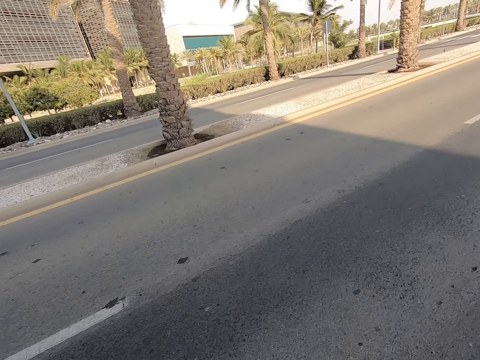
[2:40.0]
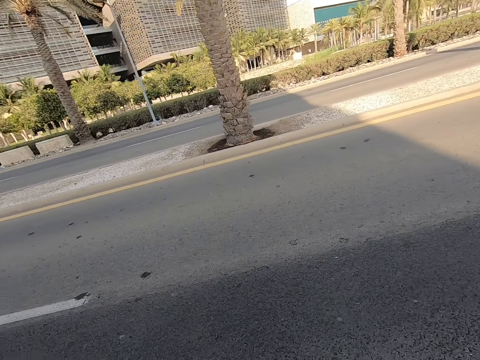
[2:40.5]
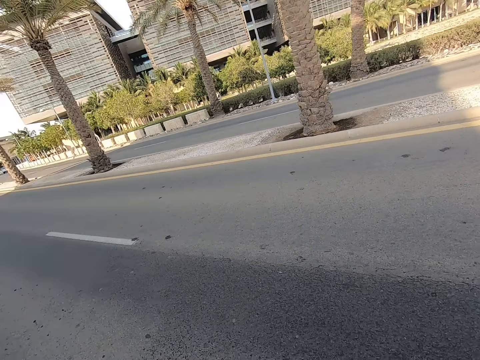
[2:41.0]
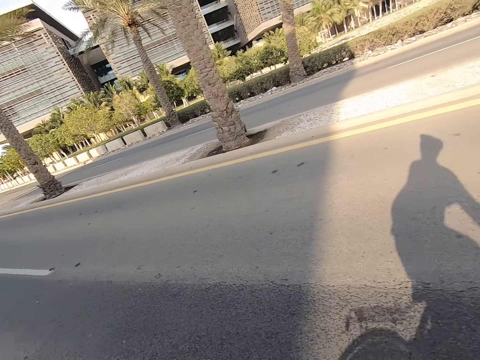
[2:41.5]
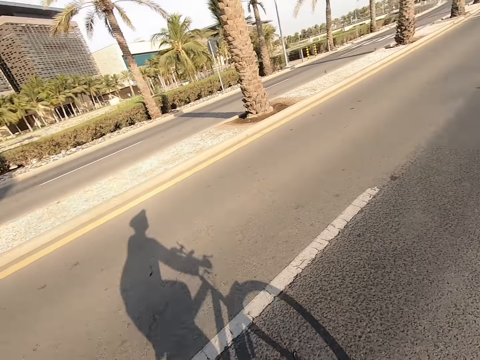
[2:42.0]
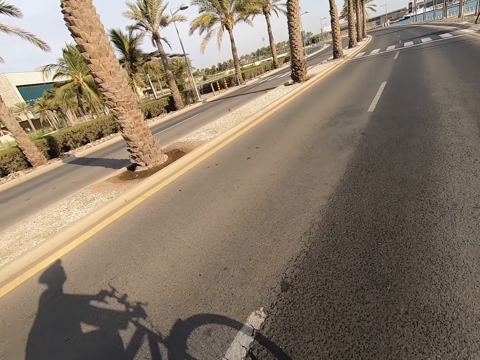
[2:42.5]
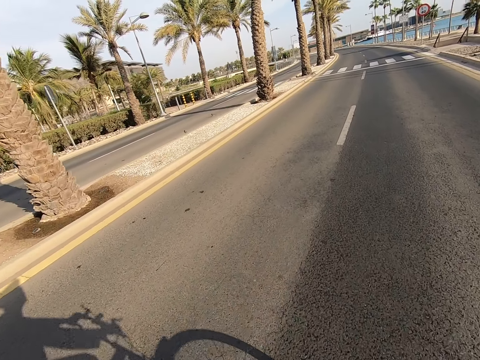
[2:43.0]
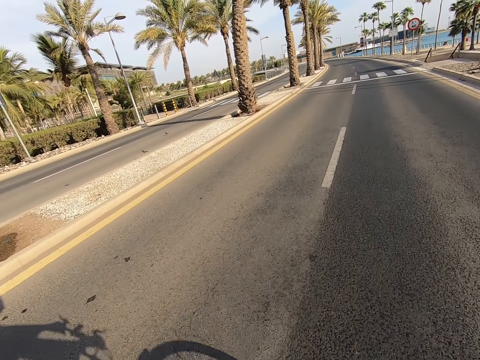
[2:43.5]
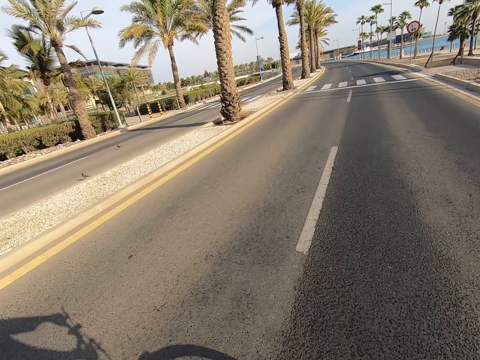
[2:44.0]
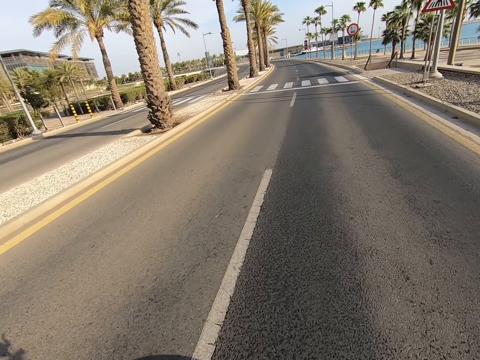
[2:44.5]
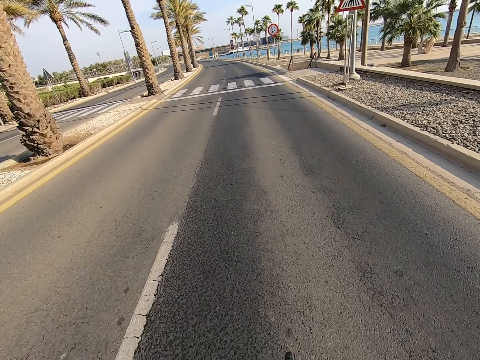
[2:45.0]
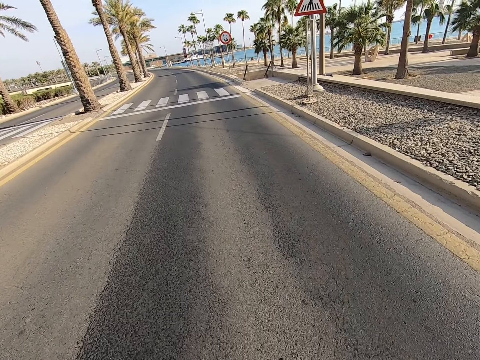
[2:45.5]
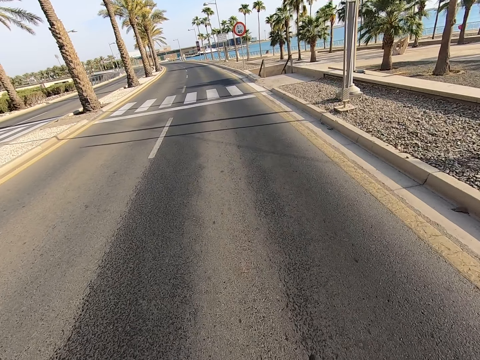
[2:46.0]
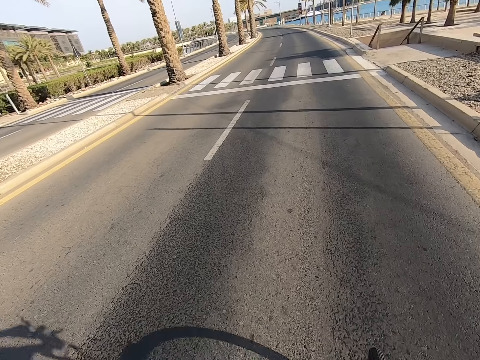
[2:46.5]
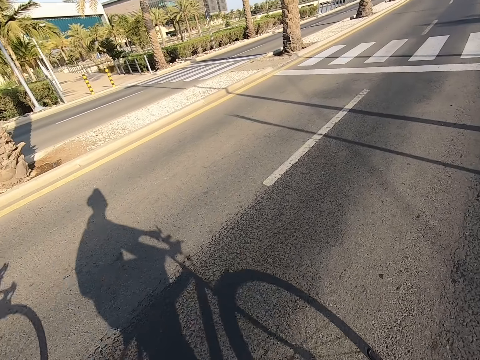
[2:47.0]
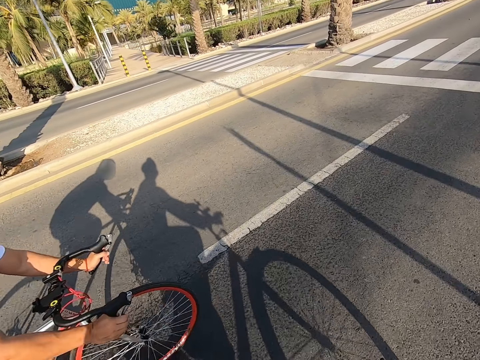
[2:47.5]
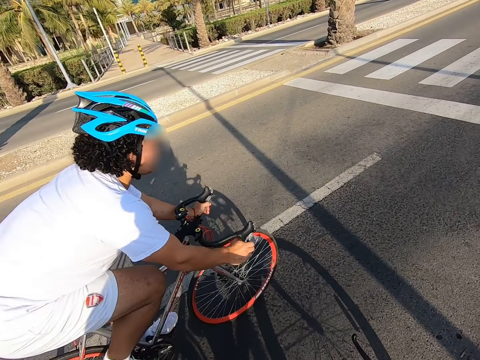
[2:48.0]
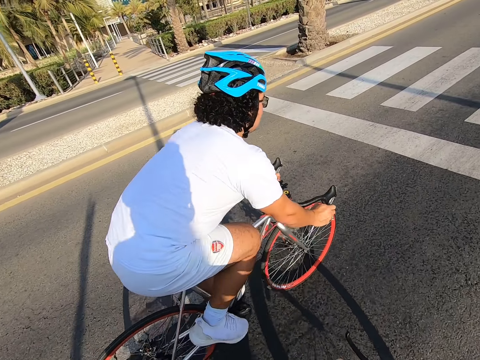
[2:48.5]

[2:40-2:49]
The camera wearer rides a bicycle on the road. They look around the road. They ride the bicycle on the road.

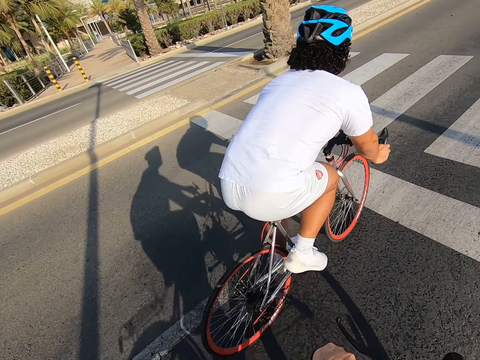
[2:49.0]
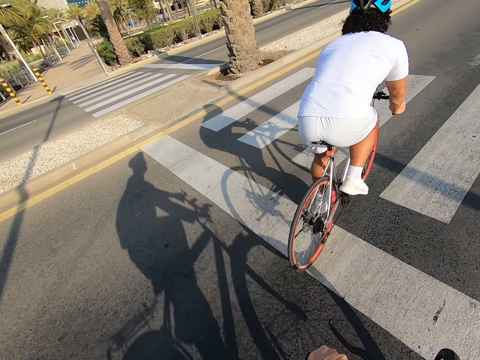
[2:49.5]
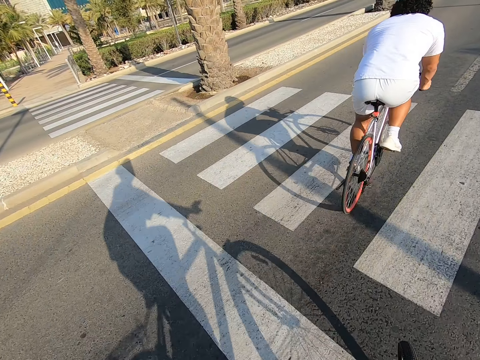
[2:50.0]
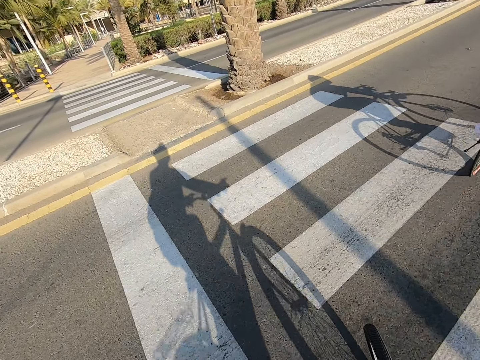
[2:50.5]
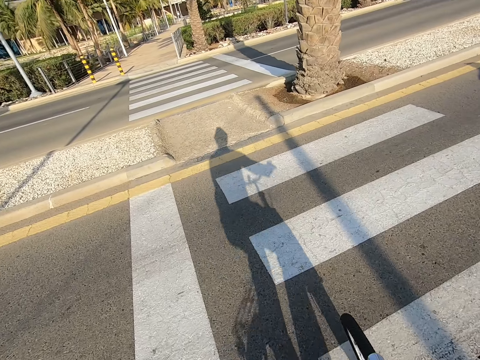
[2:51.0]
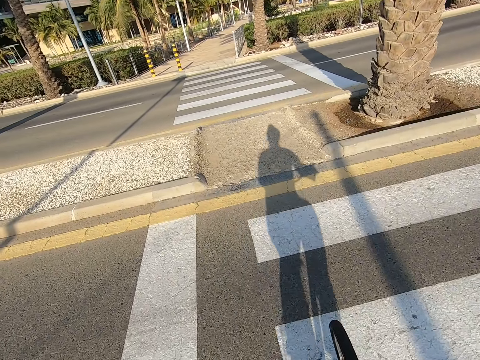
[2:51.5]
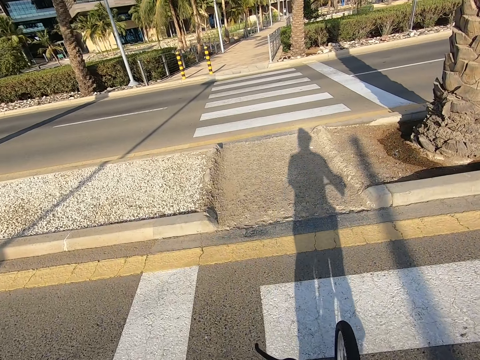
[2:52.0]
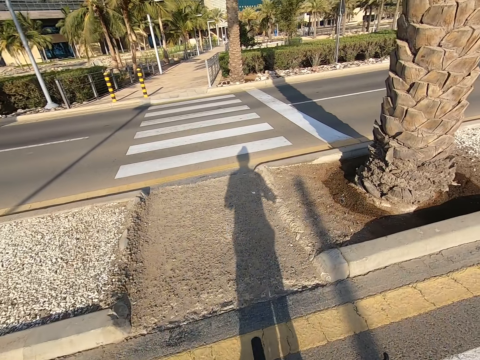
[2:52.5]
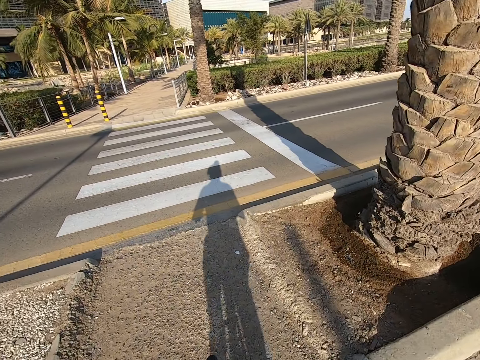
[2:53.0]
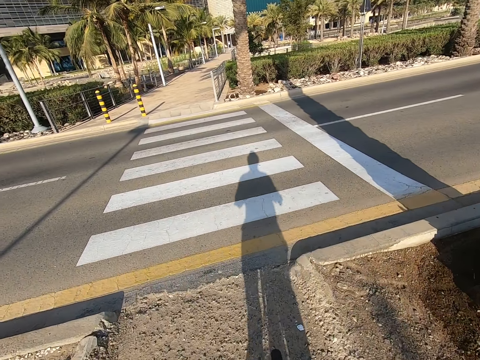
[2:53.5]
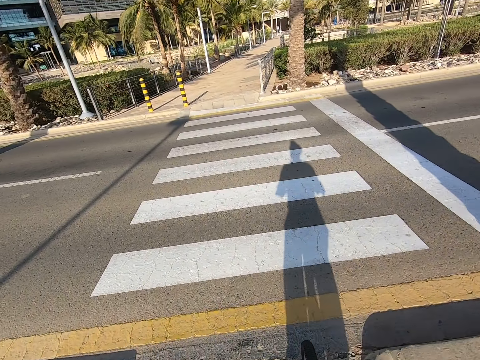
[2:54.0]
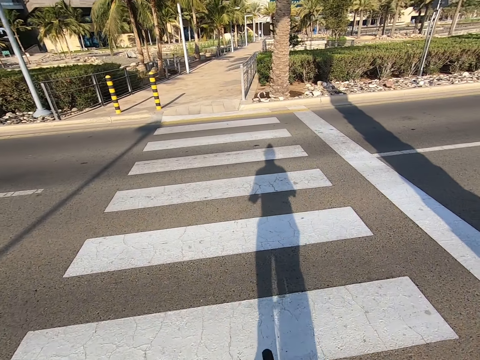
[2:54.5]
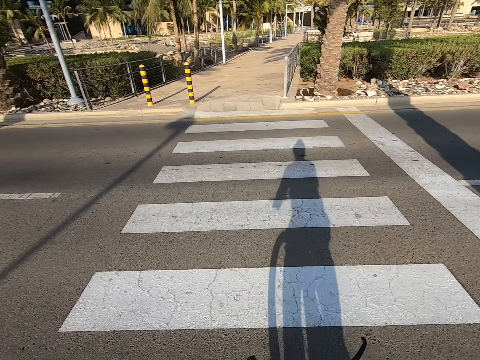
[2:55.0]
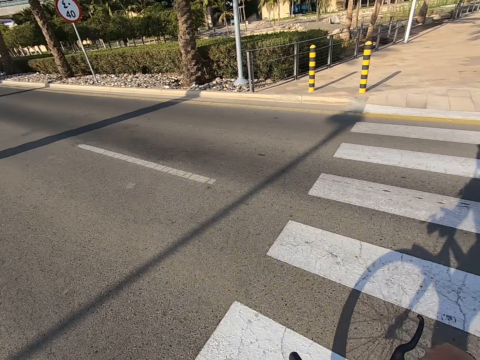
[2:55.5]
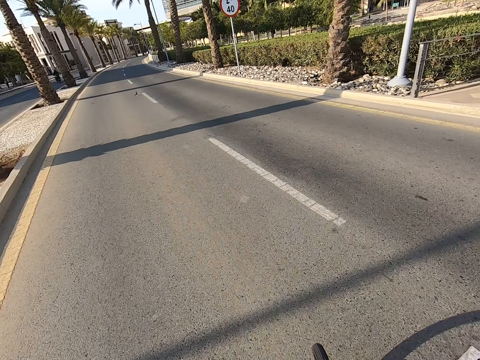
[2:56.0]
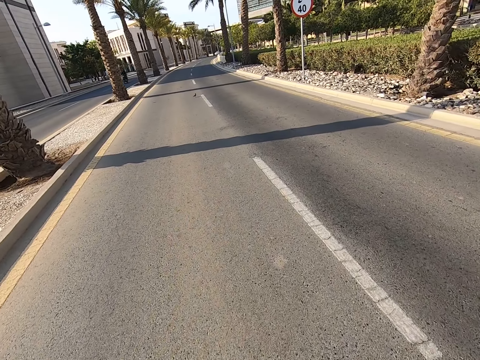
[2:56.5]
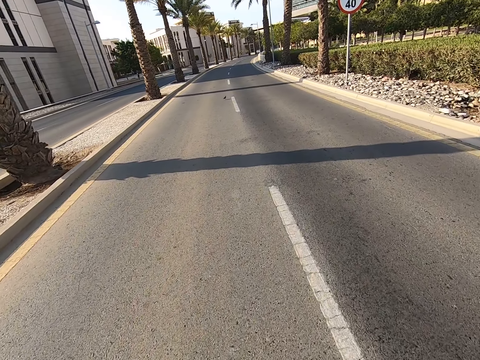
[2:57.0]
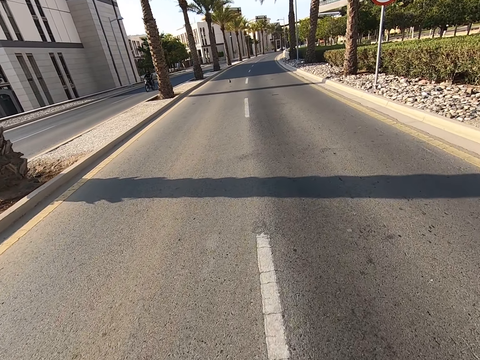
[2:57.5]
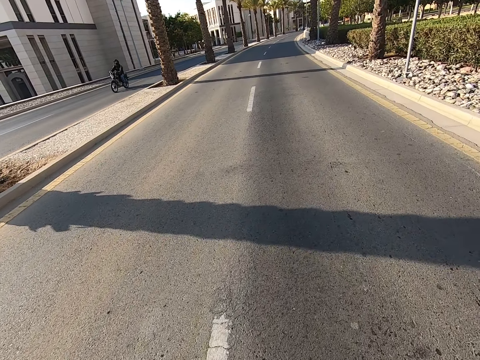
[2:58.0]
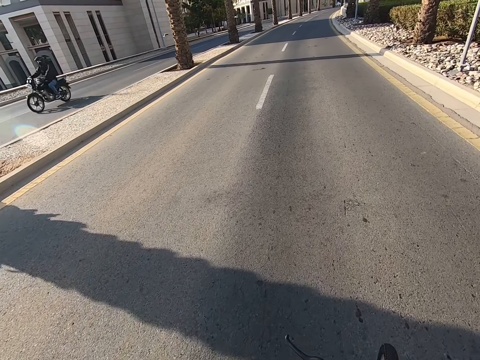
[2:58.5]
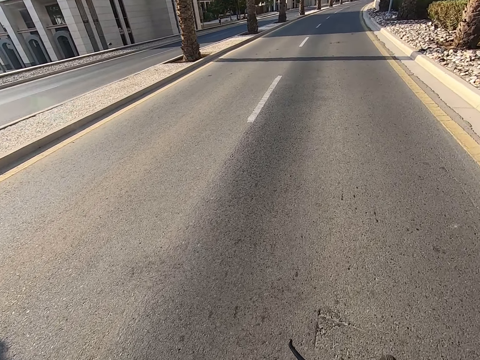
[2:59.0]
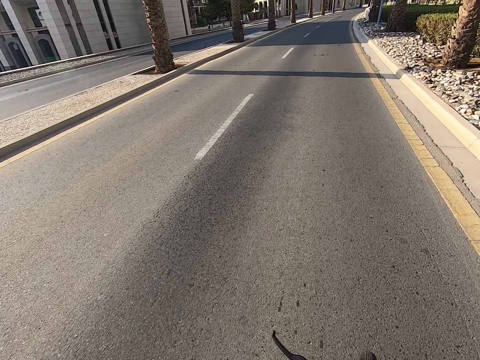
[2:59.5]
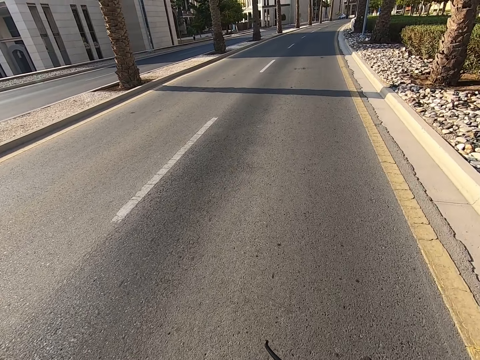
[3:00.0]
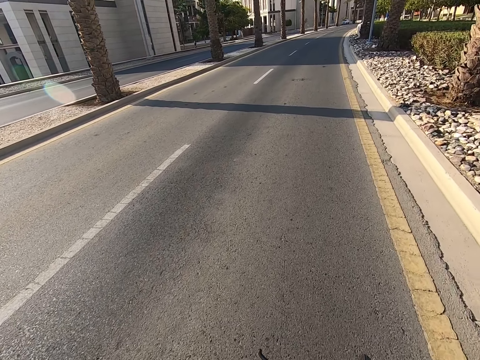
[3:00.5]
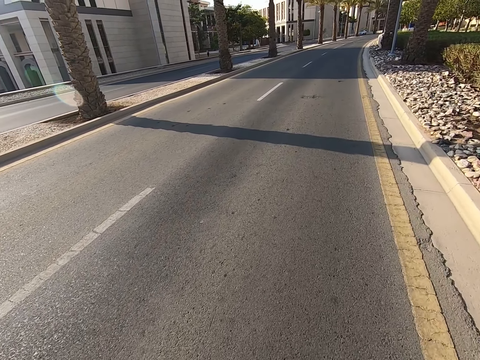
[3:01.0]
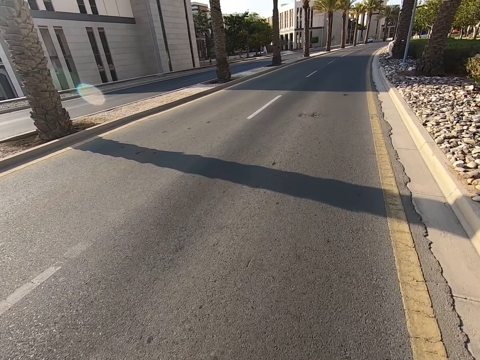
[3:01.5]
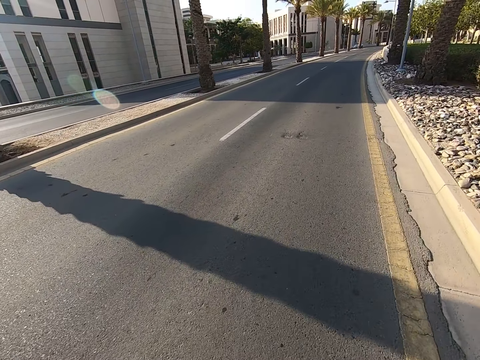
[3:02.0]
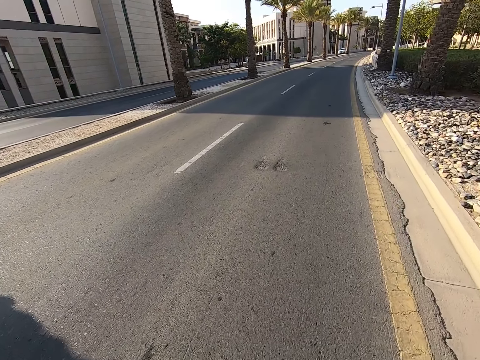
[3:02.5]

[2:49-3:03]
A man rides a bicycle on the road. The camera wearer rides a bicycle on the road. They look around the road. They ride the bicycle on the road.

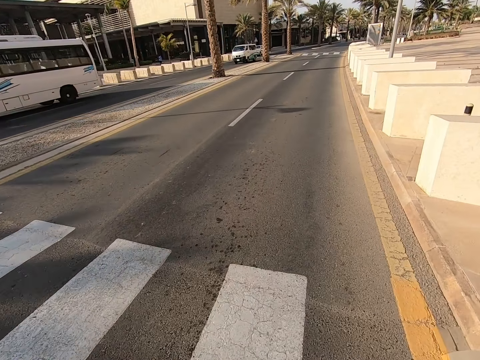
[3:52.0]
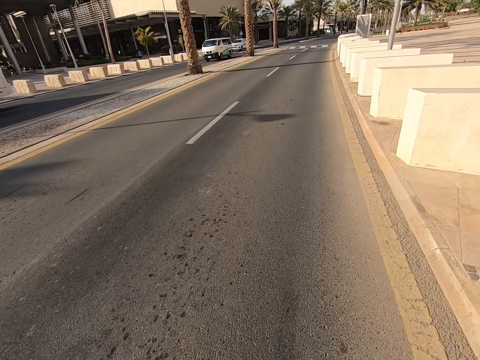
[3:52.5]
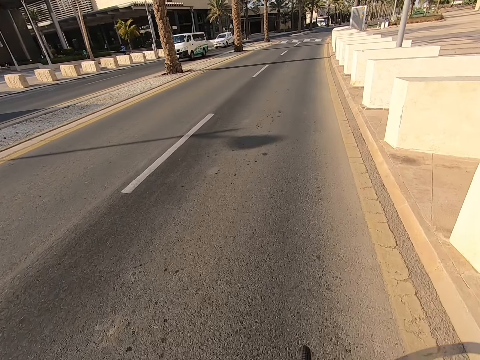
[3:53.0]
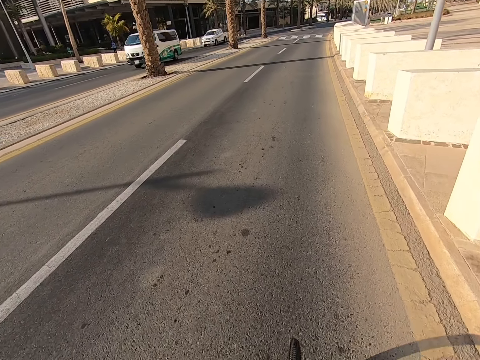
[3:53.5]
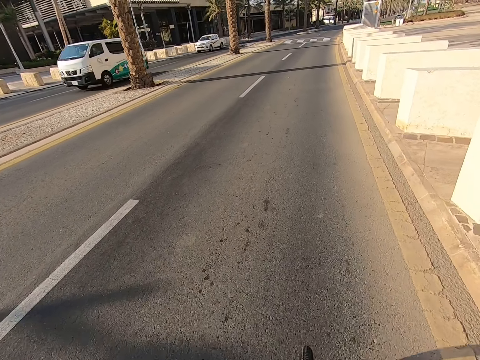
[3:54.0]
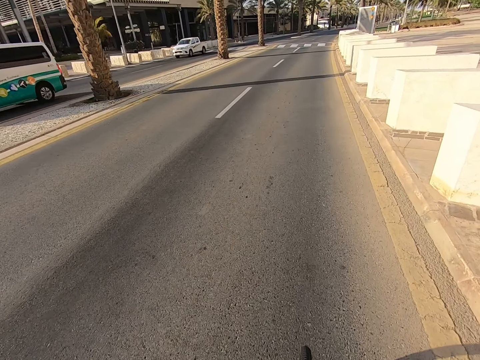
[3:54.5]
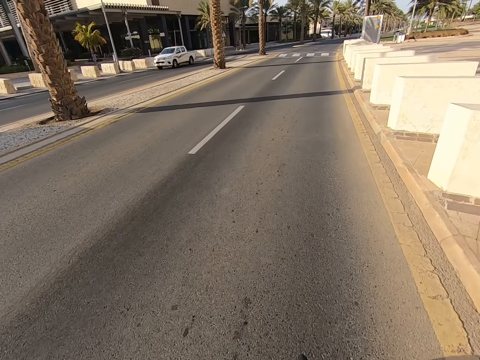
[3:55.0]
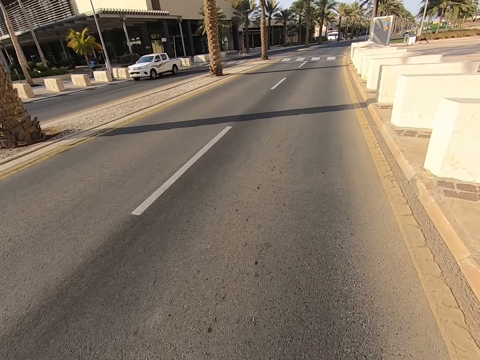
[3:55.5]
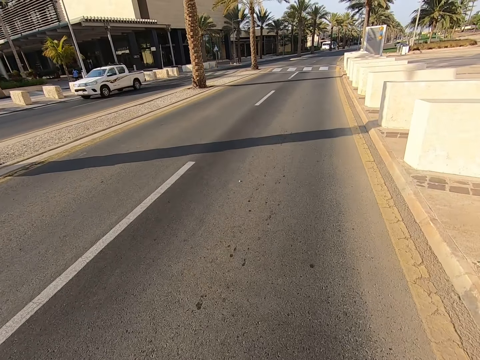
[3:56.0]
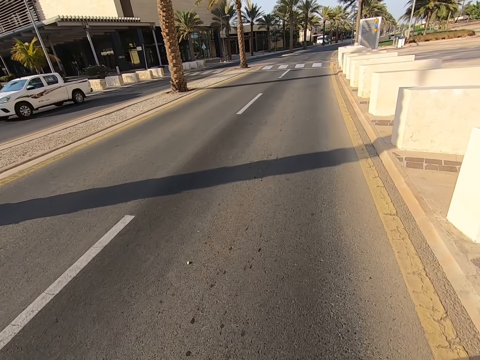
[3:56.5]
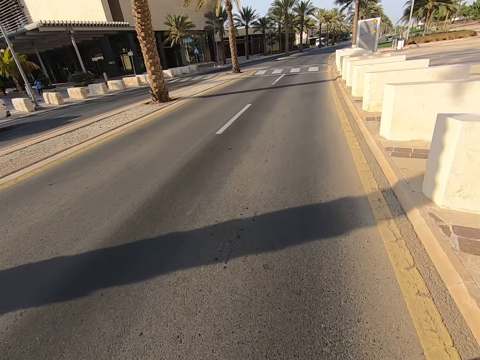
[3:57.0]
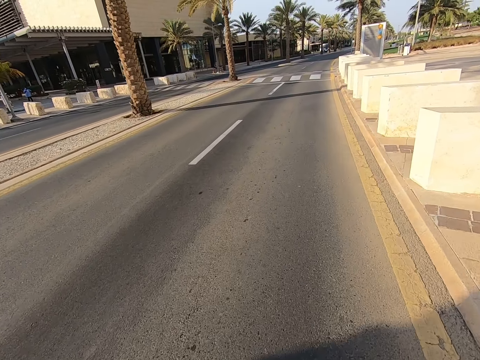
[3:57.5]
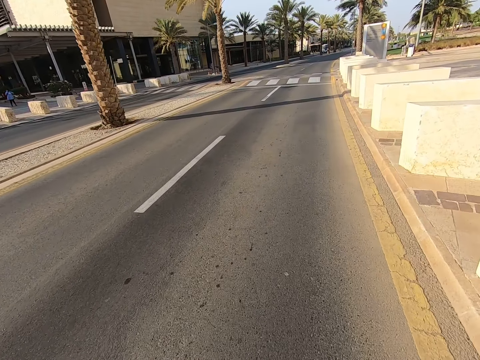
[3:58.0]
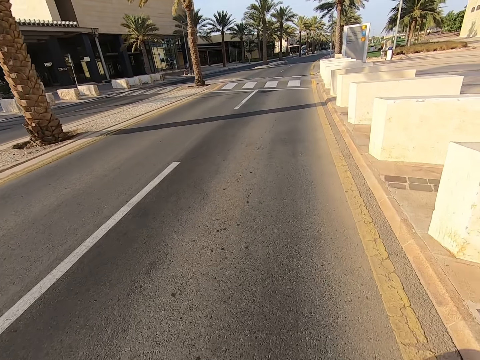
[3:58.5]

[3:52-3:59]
The camera wearer waves his hand. He rides a bicycle on the road.
